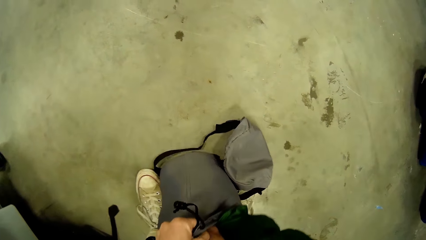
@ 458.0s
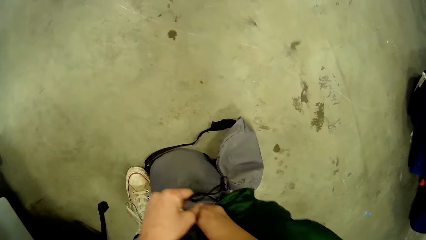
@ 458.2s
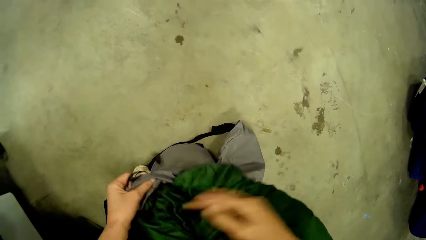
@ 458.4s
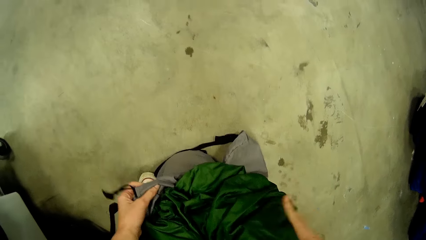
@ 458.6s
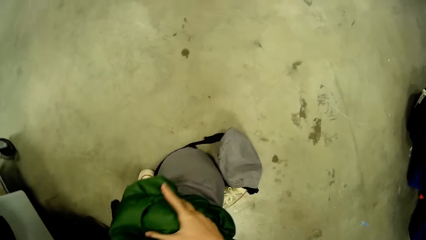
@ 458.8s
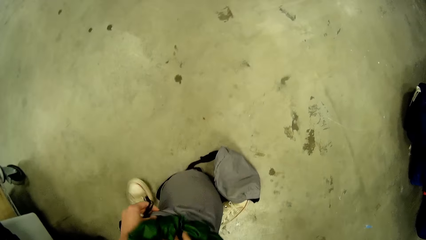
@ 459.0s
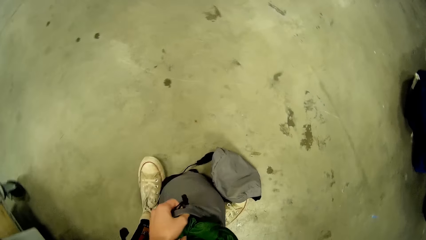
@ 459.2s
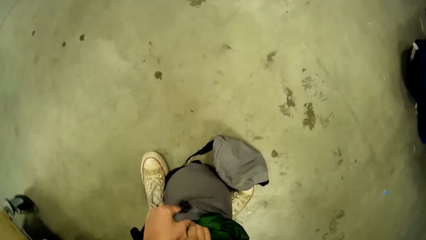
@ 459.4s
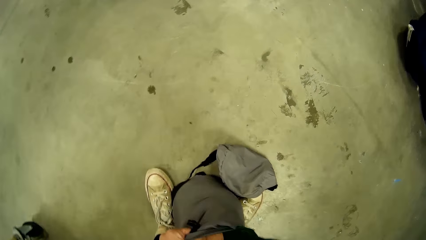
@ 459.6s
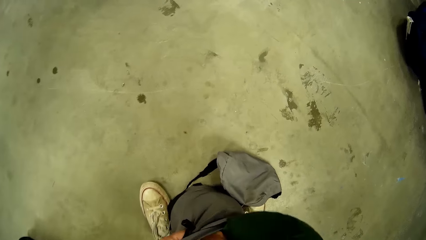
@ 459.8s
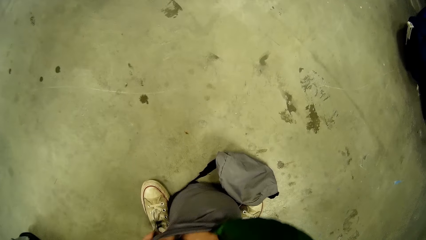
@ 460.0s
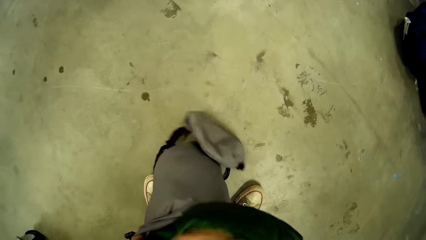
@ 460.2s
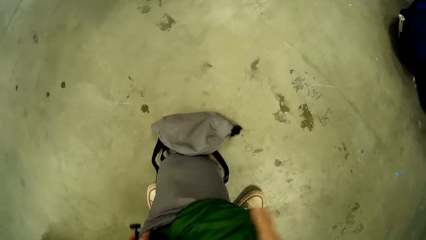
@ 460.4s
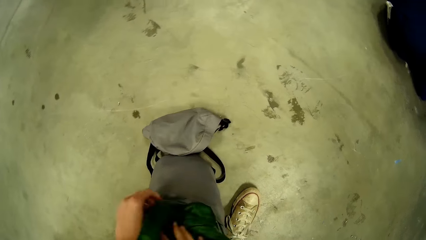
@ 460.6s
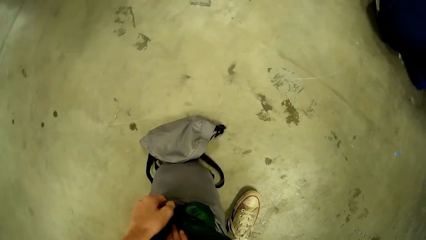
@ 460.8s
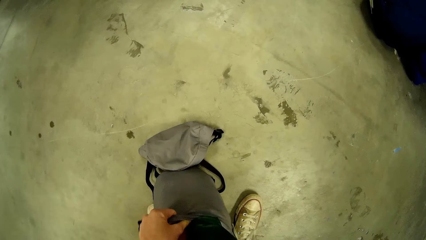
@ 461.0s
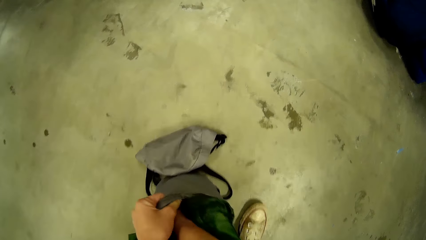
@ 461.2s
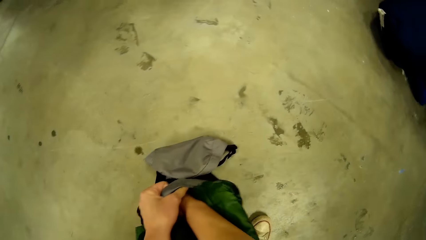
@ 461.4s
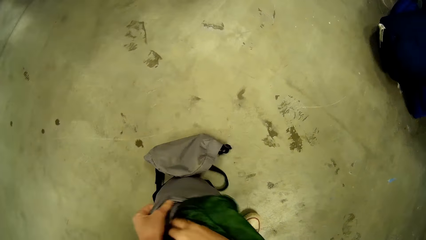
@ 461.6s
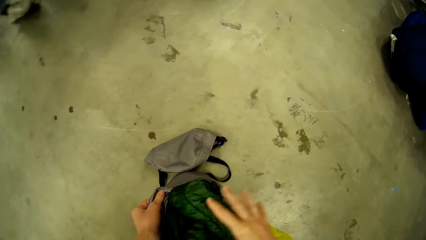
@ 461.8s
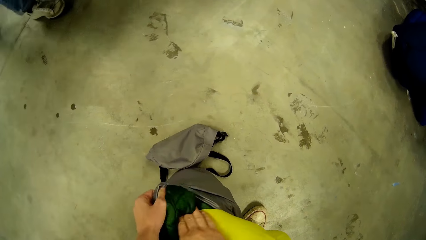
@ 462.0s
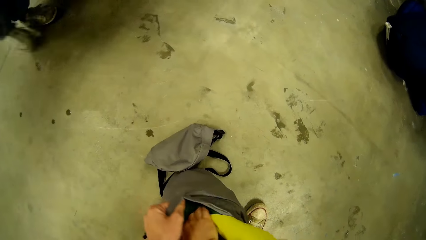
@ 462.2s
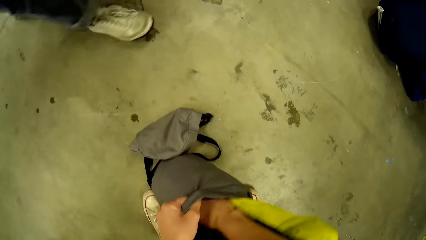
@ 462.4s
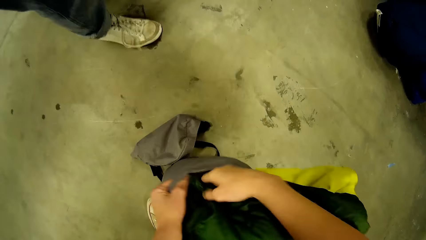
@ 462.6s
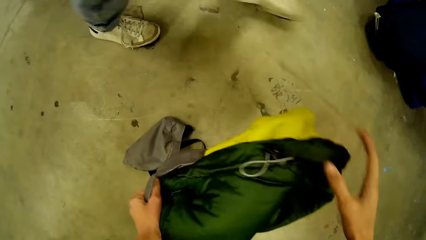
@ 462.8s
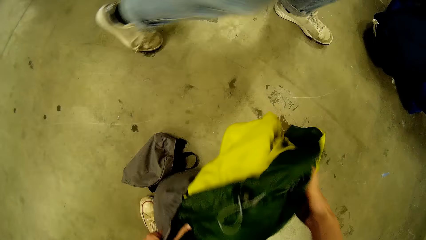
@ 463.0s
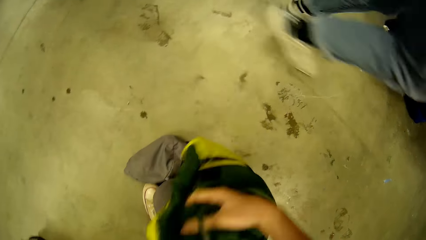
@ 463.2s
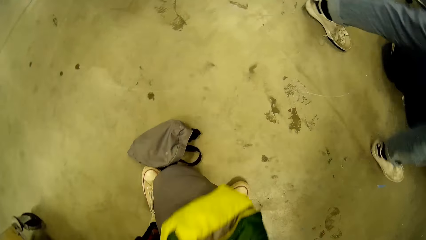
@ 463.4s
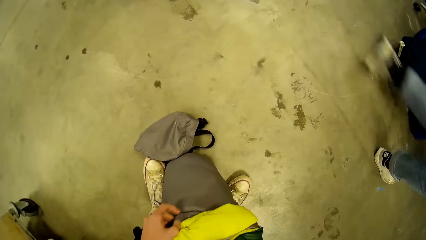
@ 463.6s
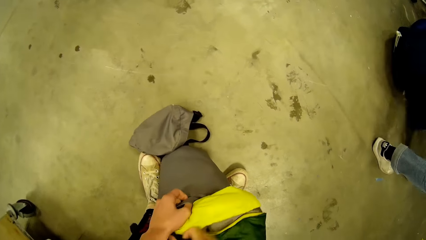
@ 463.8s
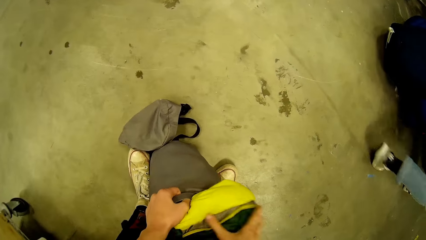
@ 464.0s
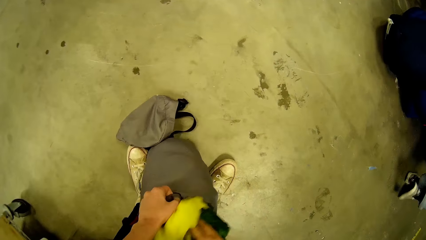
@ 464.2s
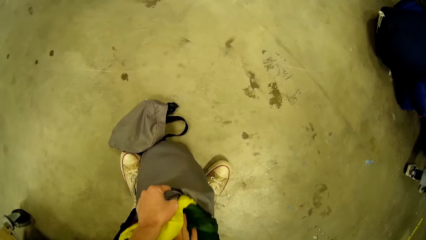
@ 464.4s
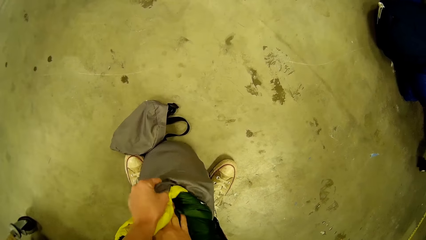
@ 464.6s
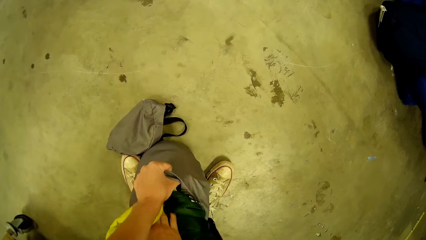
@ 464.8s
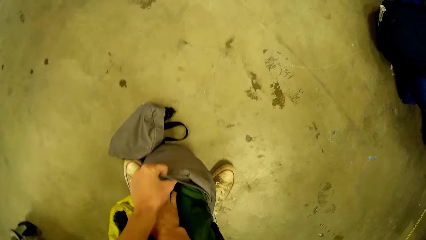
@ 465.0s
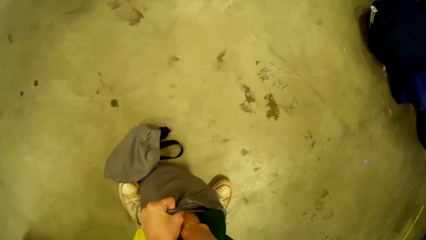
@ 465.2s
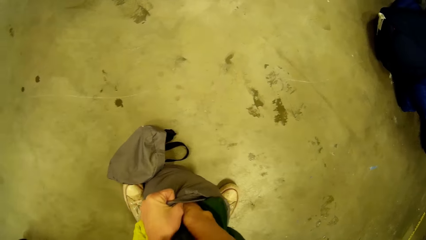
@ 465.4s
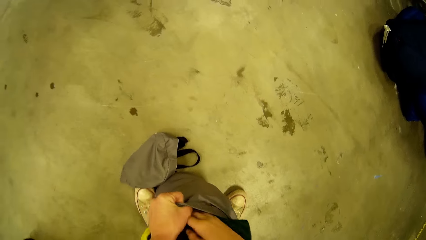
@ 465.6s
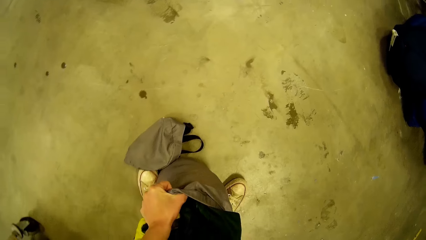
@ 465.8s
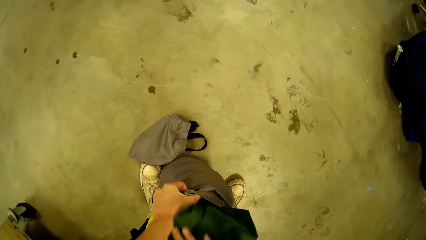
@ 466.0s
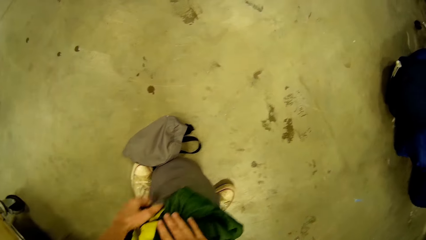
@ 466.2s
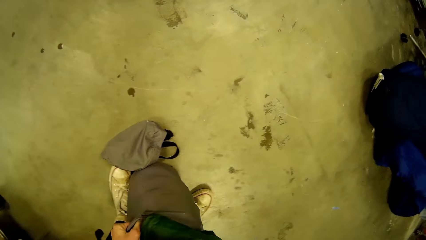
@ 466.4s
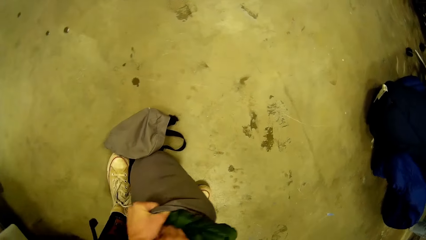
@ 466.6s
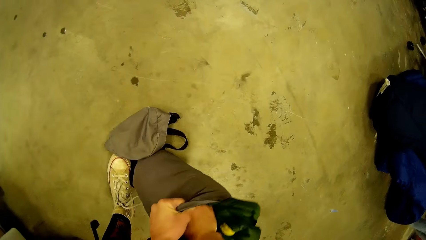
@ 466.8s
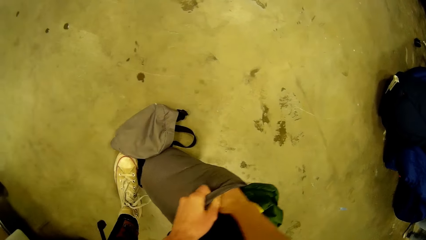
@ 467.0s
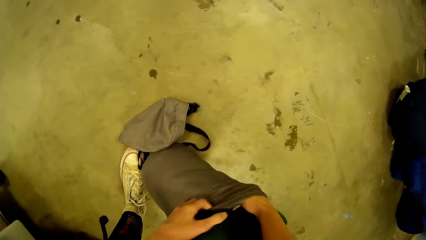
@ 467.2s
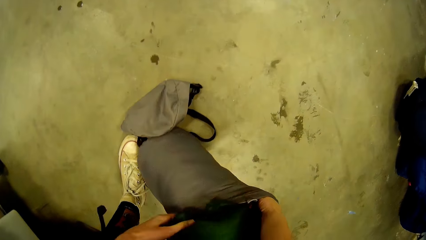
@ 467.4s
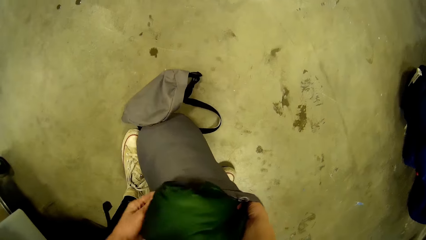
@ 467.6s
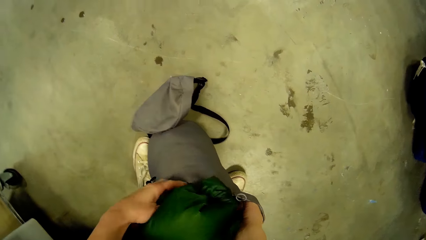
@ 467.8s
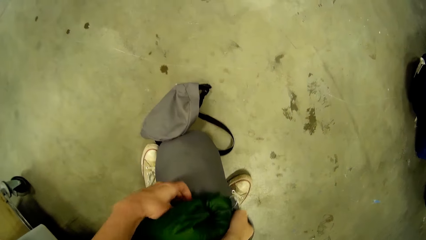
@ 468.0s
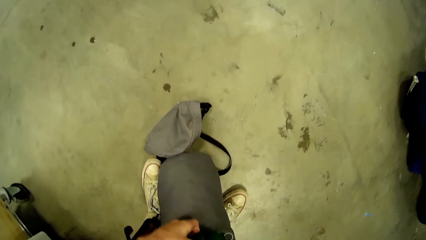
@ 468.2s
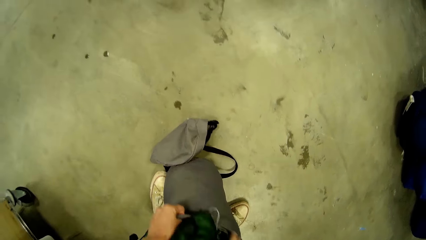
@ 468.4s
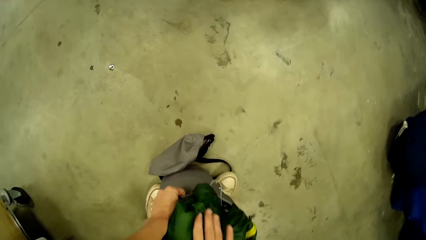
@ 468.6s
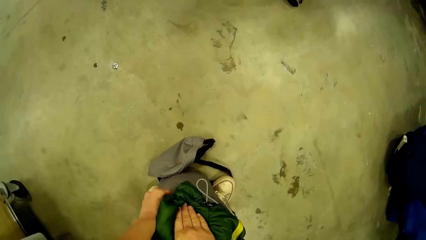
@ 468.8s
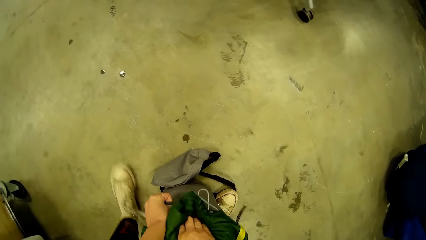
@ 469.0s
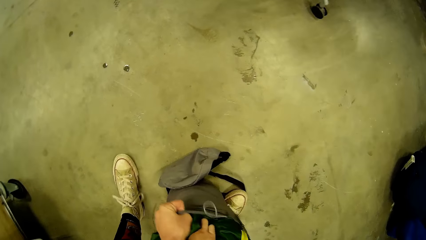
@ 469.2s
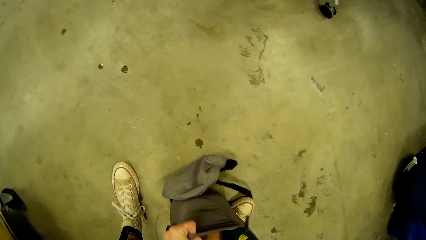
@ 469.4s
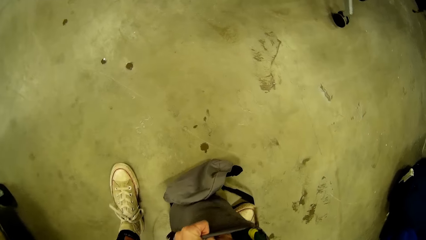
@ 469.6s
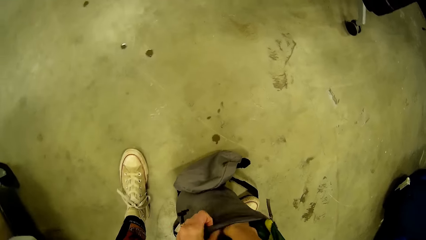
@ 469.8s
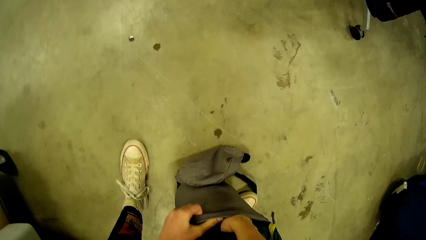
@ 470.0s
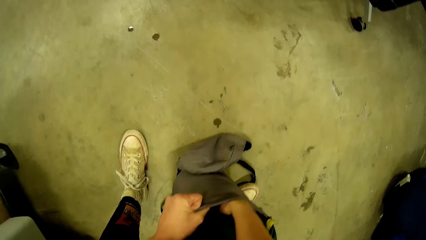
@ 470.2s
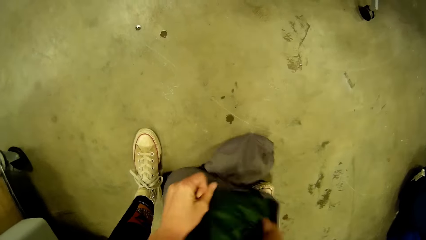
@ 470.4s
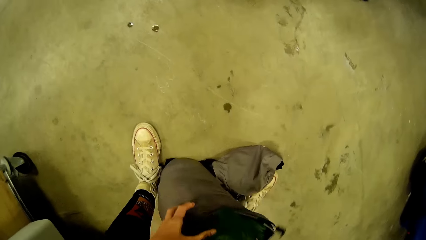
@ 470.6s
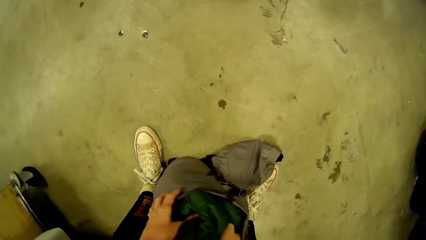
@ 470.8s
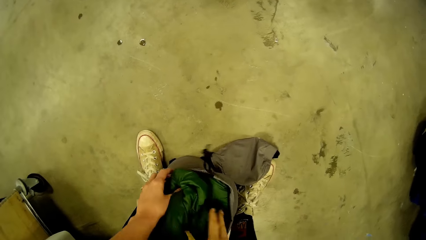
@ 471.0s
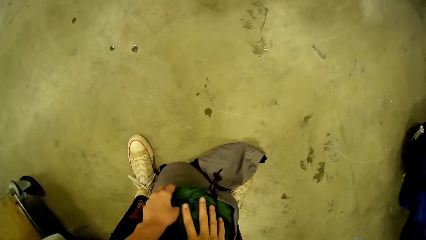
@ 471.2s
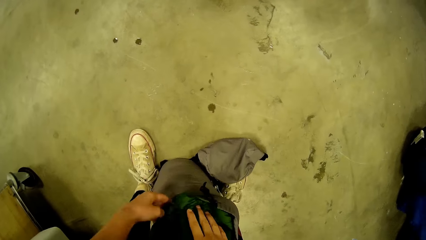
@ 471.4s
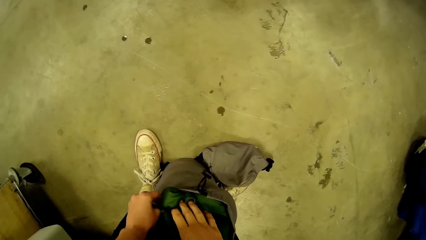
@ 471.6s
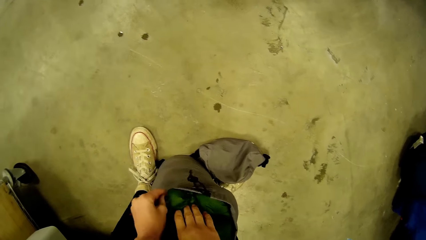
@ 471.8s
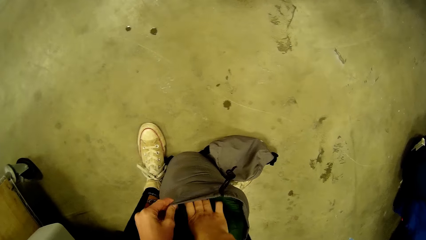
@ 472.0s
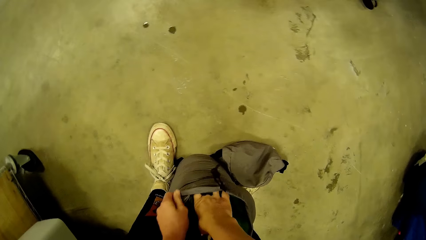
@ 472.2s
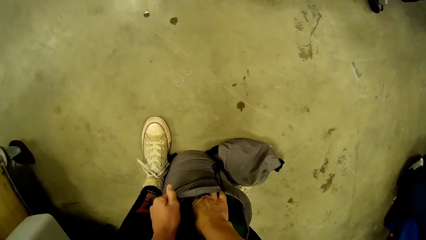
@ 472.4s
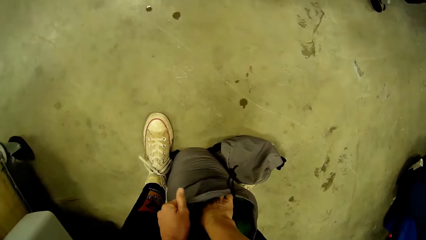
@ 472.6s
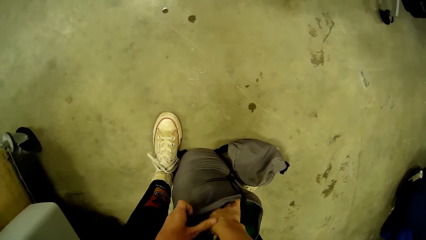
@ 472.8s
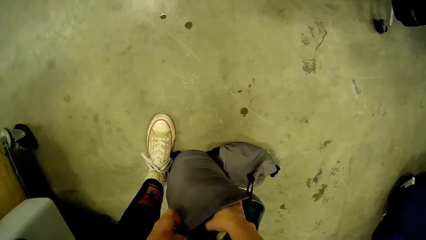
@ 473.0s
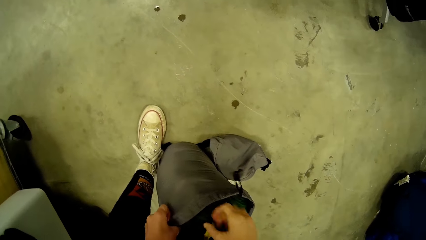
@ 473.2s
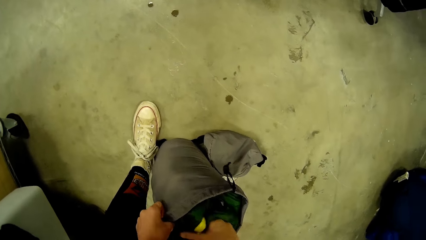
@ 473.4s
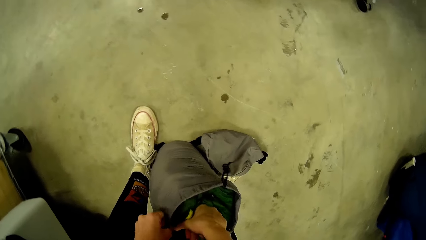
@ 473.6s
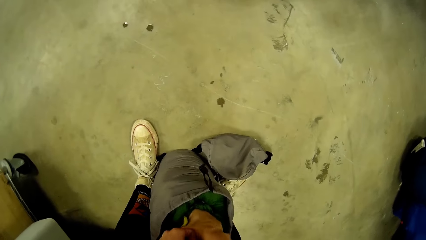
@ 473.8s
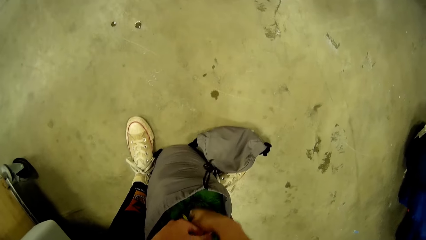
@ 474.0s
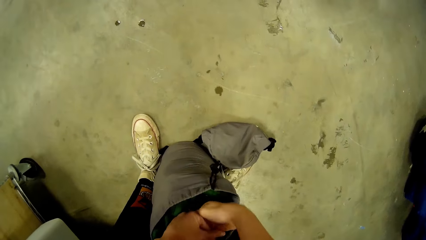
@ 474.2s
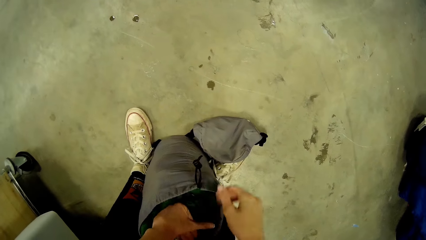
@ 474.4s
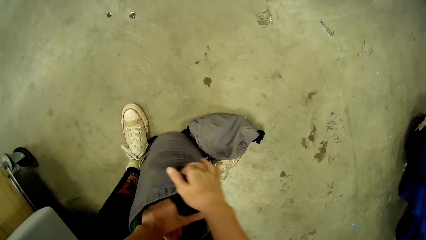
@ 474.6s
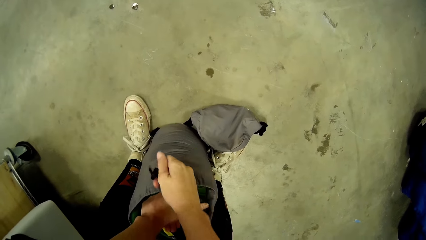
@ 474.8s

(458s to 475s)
The woman walks past him.
